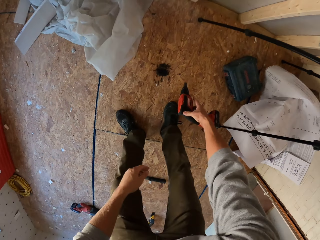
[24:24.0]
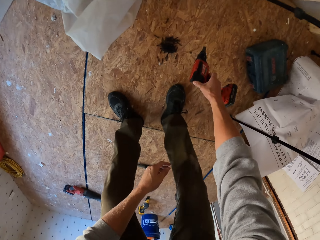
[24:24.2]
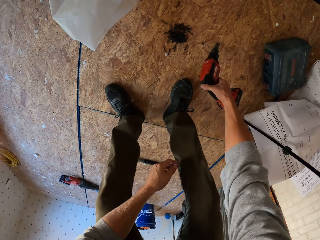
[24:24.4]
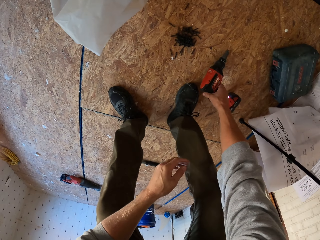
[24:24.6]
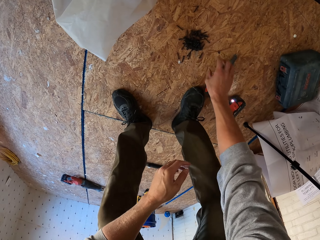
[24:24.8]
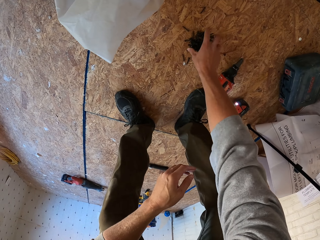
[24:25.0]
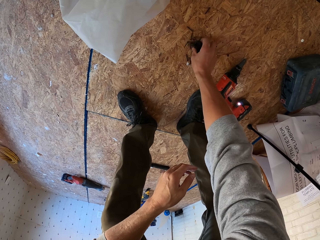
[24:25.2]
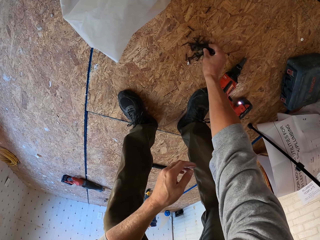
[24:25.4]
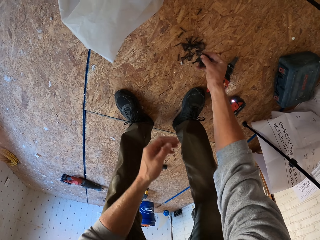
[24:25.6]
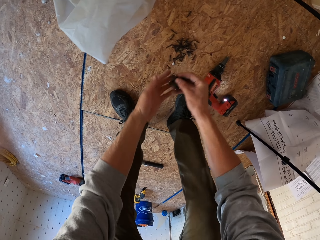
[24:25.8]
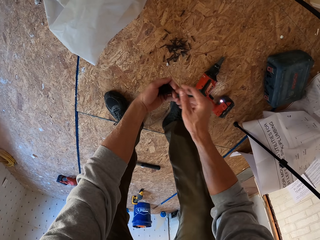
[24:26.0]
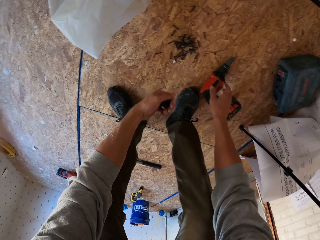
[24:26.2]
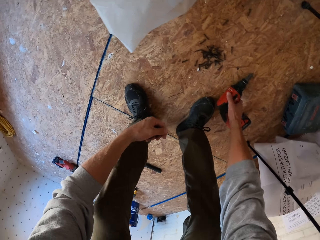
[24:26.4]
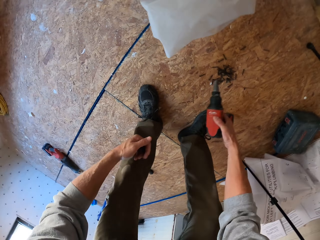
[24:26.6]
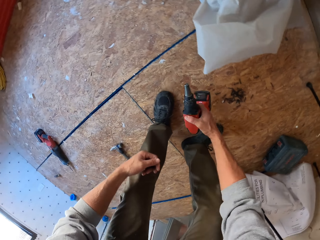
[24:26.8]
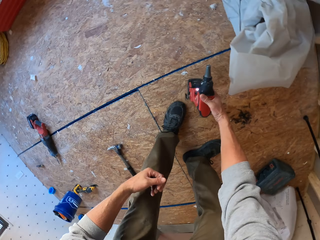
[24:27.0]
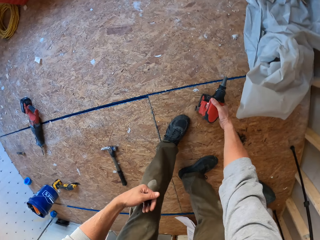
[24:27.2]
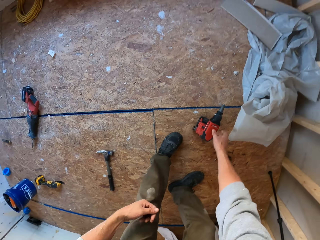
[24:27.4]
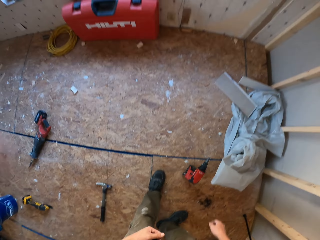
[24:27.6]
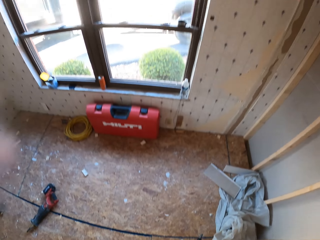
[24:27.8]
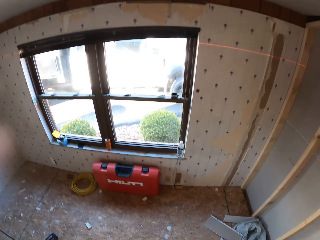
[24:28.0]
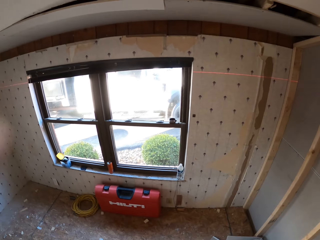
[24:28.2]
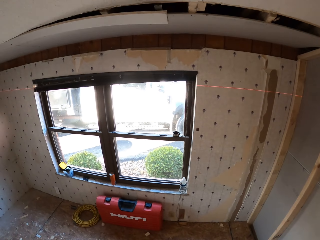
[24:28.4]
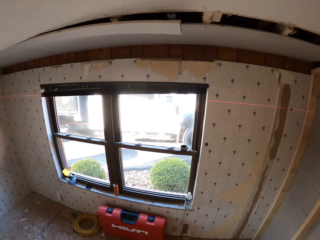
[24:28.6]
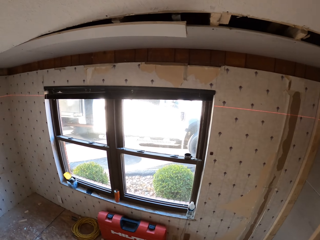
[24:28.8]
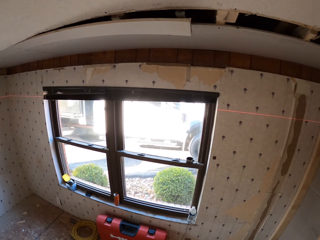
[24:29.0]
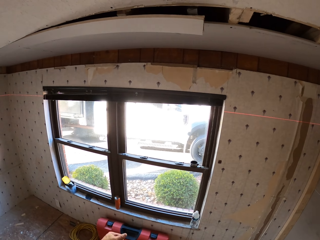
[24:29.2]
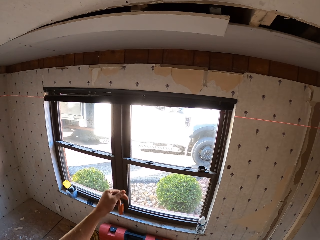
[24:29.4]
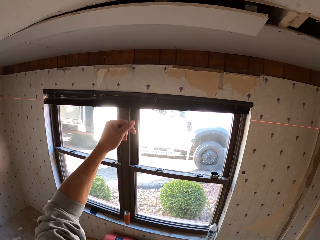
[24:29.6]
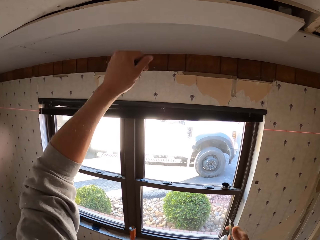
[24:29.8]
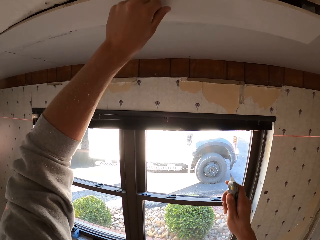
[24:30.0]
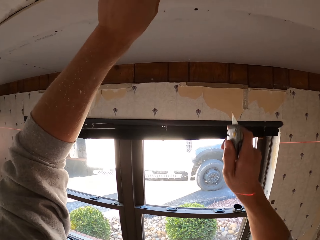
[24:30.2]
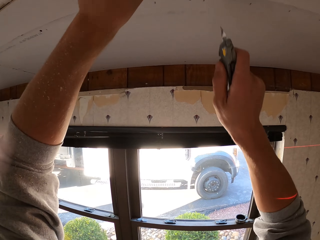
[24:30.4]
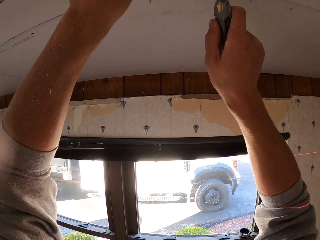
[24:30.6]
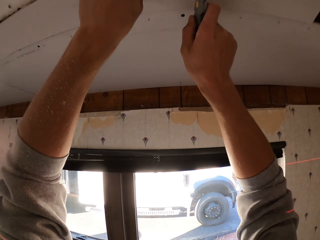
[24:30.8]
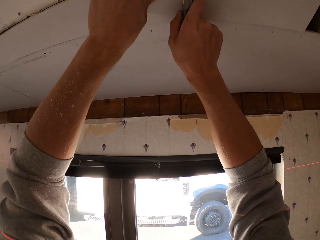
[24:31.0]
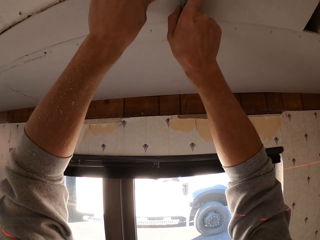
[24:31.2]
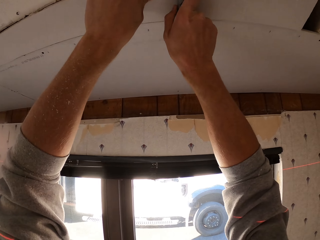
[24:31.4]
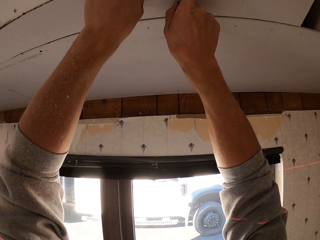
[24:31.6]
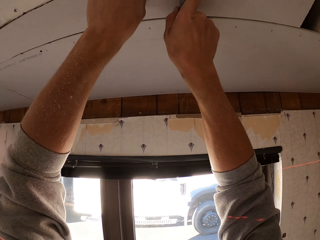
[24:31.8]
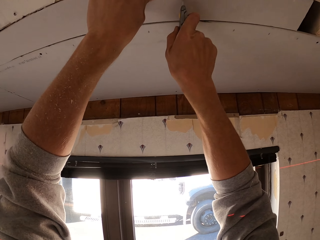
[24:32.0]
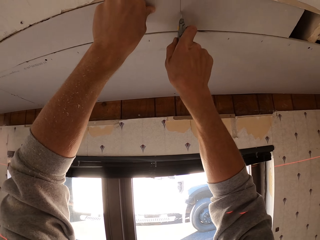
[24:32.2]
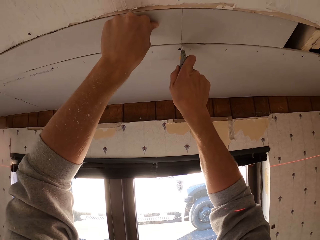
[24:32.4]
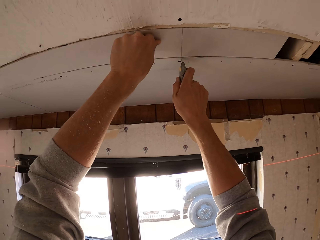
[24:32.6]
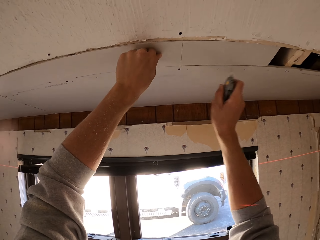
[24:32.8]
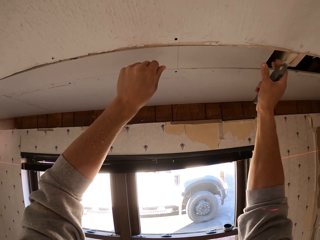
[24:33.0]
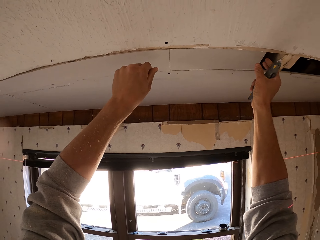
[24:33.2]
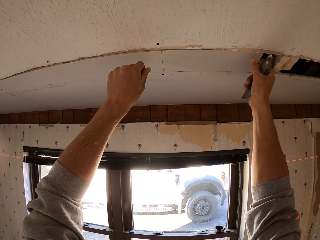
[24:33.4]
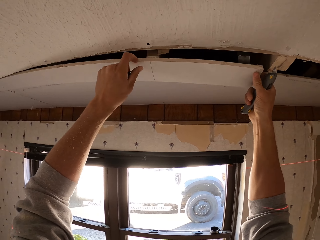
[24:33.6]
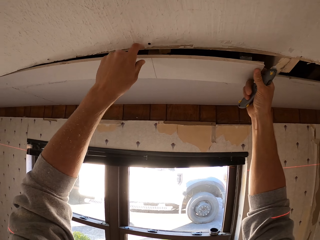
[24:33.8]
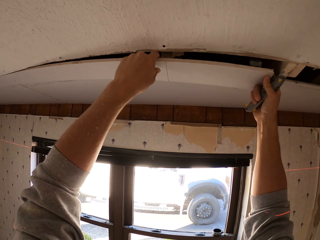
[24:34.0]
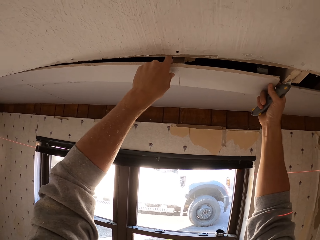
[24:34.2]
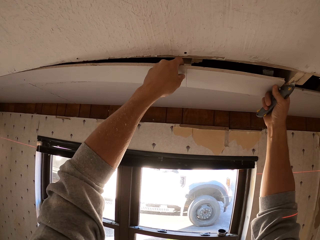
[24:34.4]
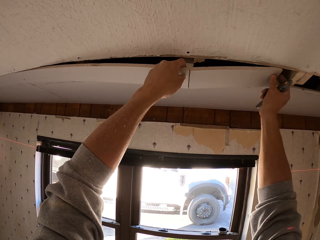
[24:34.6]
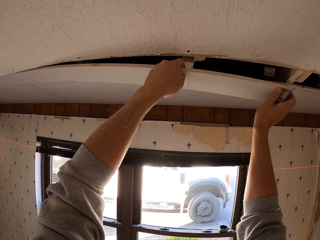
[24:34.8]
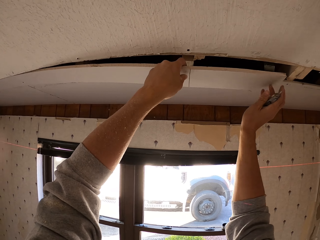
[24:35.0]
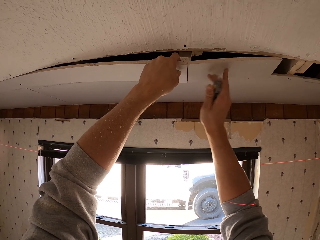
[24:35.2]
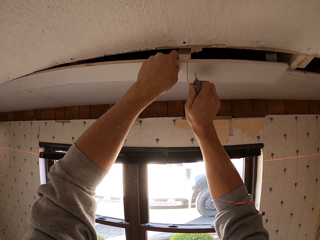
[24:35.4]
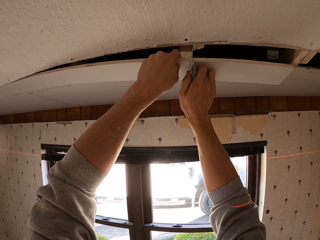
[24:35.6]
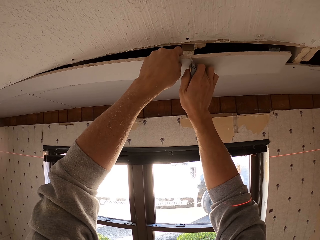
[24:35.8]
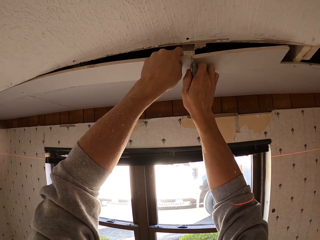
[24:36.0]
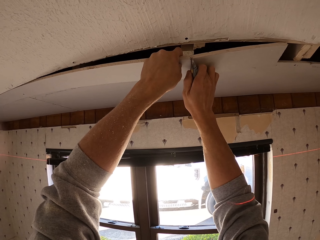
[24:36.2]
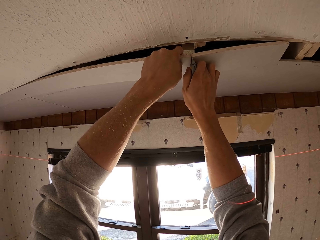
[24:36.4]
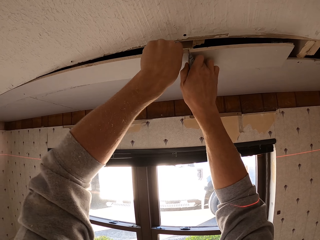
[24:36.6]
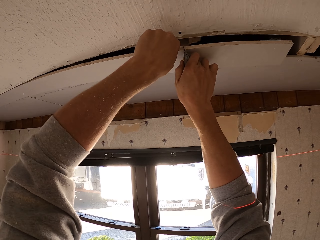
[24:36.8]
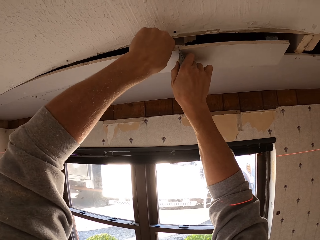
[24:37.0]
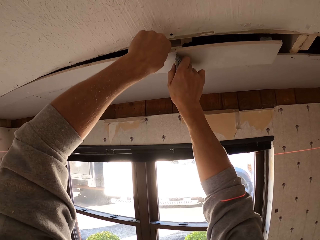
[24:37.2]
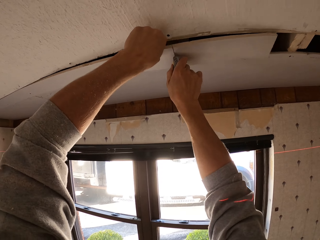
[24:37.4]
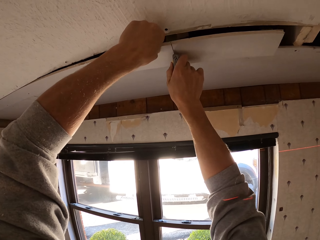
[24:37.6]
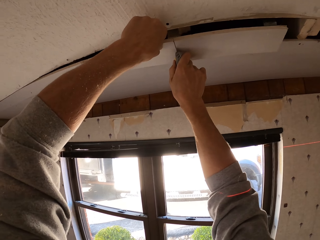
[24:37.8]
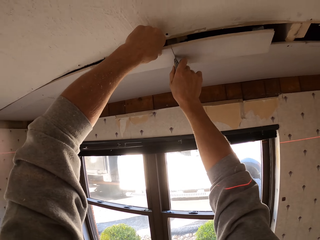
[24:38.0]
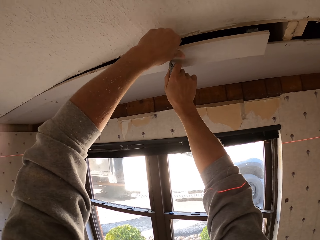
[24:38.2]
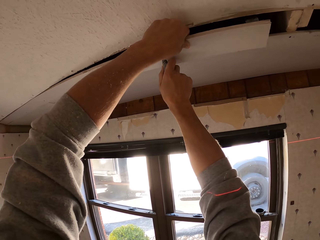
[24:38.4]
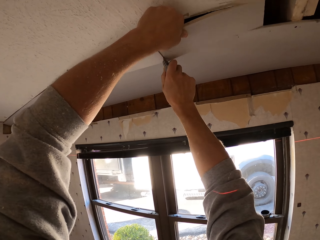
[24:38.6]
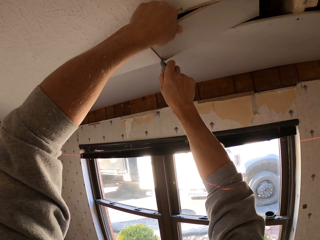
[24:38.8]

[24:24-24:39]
The camera wearer places the drill machine on the floor. They pick up the nails on the floor, pick up the drill machine, and place the drill machine down. They look around. They cut the board with a handknife. They break the board. They cut the board with a handknife.

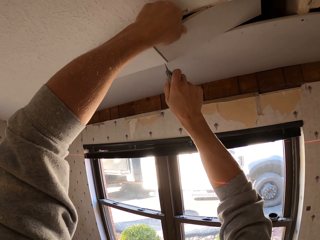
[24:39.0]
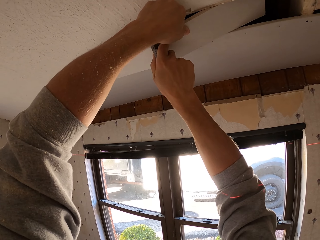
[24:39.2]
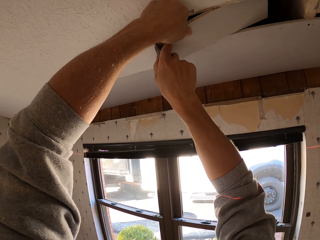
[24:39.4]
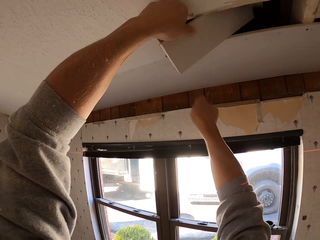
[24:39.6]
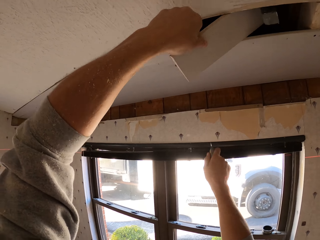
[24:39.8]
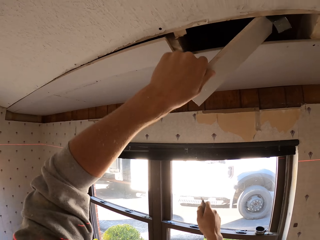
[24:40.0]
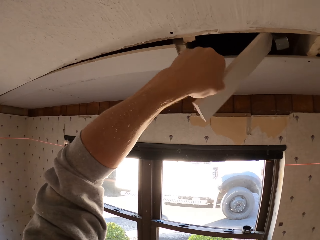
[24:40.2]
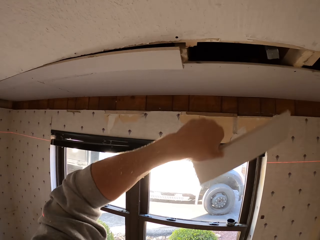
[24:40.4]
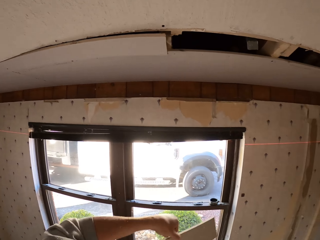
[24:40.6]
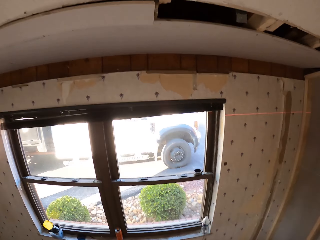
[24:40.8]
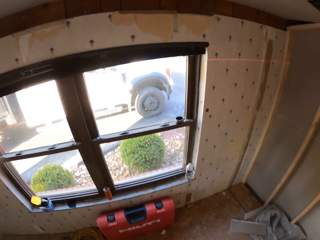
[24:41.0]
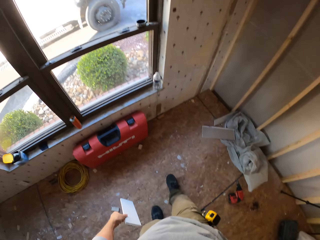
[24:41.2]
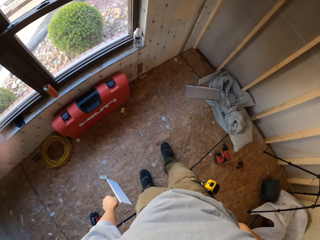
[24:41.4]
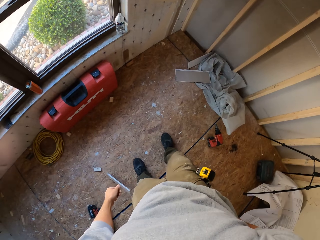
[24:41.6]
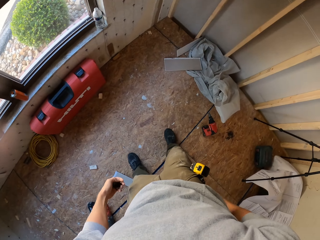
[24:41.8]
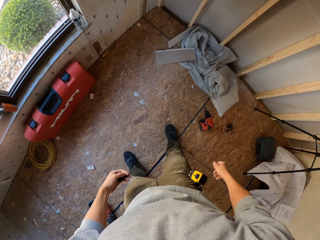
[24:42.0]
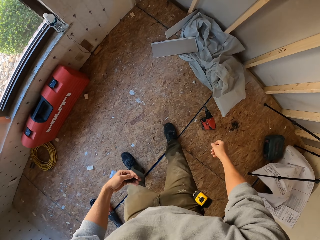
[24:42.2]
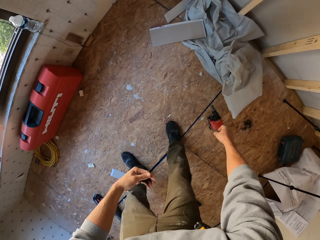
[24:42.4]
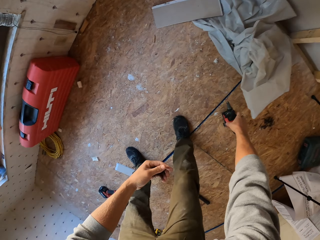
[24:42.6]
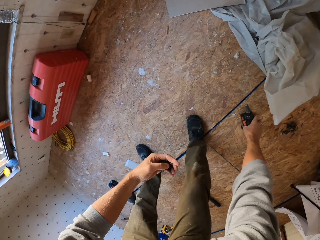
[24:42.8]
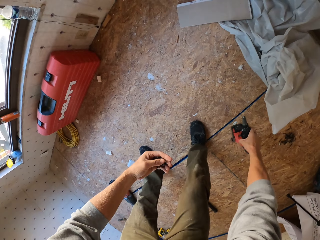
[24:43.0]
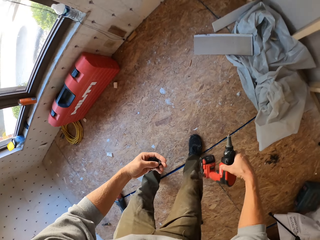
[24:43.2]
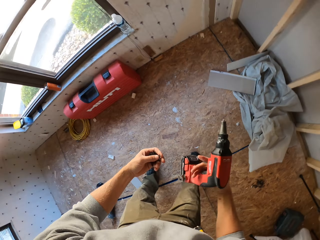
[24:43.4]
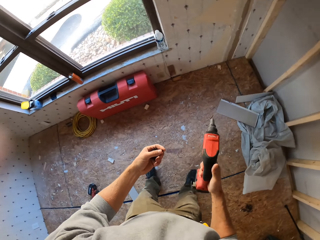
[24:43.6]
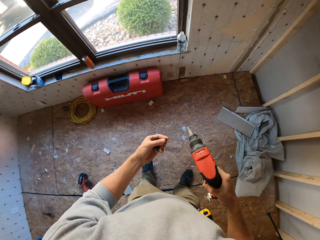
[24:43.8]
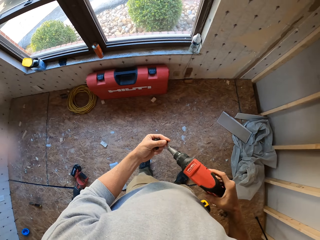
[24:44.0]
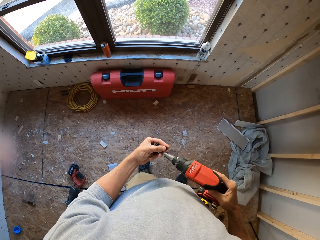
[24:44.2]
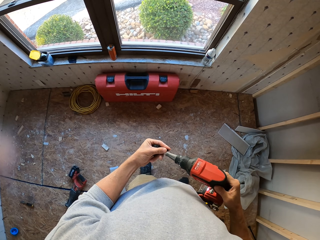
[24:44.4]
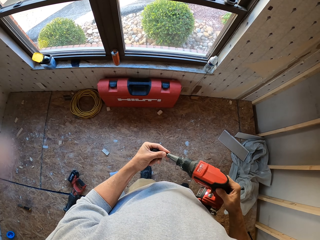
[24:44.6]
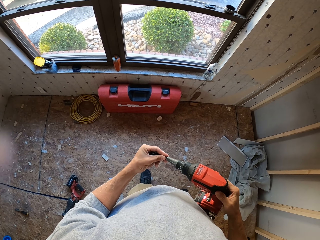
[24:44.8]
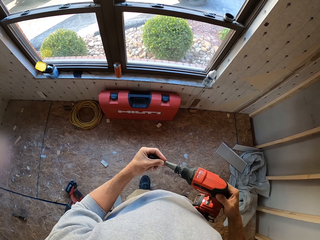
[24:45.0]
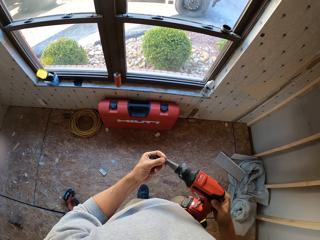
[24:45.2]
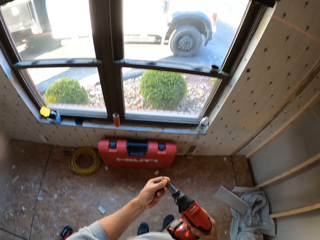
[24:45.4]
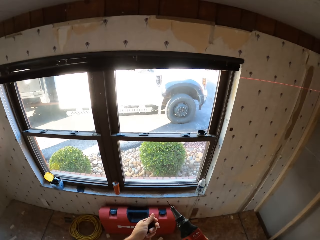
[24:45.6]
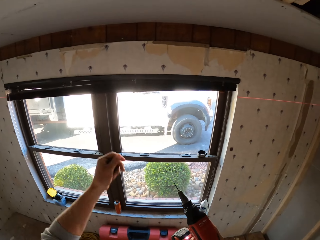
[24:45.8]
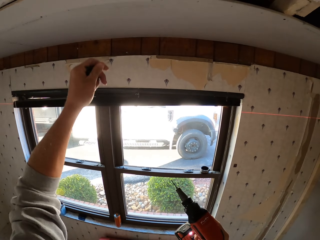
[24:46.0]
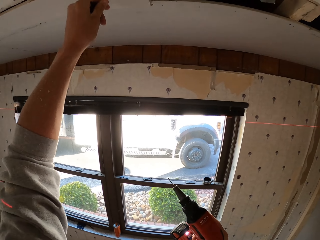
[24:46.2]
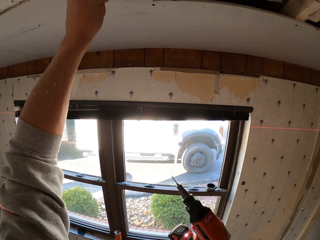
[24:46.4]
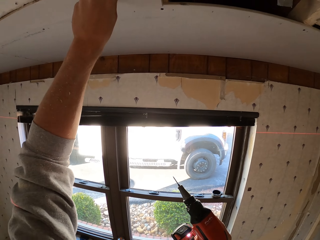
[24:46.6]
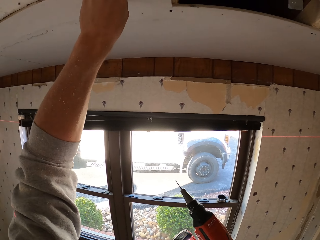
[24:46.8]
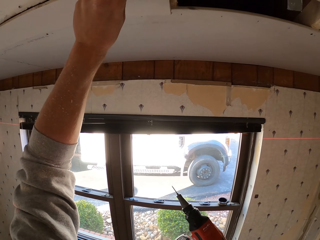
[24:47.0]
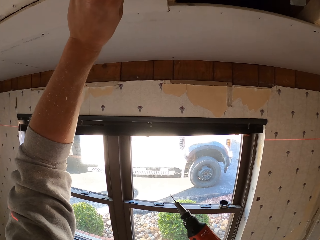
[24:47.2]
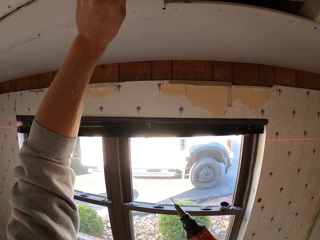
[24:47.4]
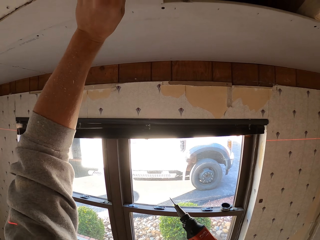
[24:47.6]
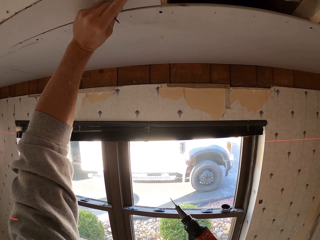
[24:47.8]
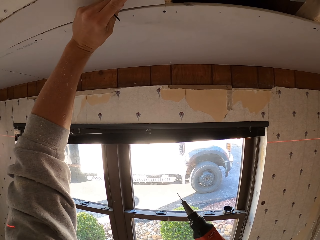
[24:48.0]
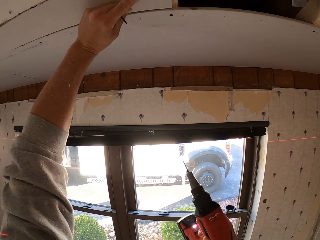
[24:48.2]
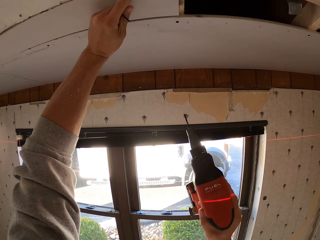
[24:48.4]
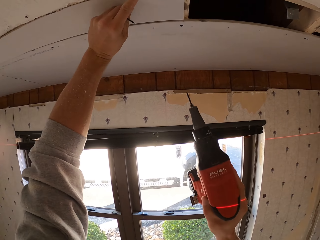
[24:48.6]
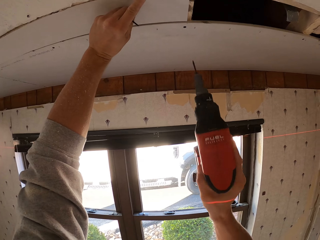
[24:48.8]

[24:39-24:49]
The camera wearer picks up the wood. They put the board down. They throw the wood on the floor. They pick up the drill machine on the floor. They insert the nails to the drill machine. They drill the nail on the board.
